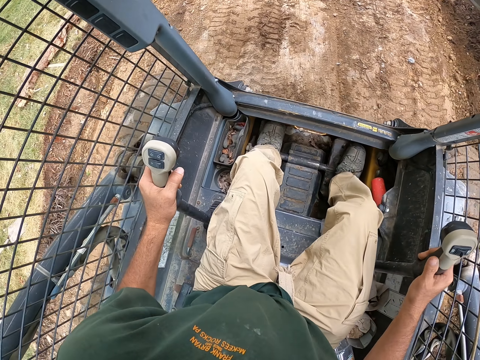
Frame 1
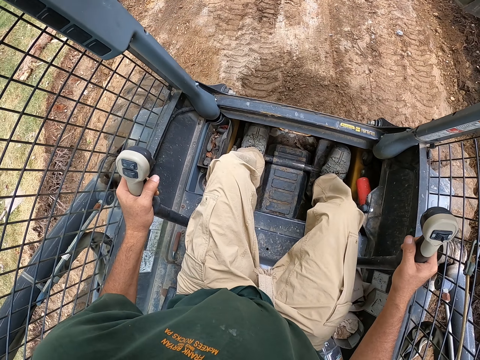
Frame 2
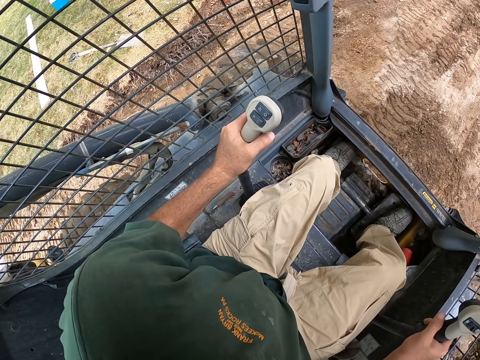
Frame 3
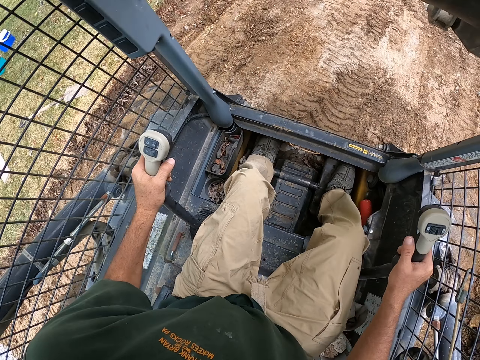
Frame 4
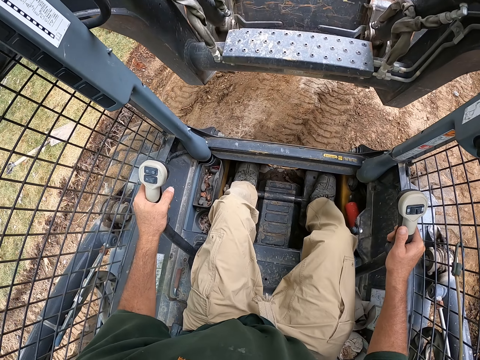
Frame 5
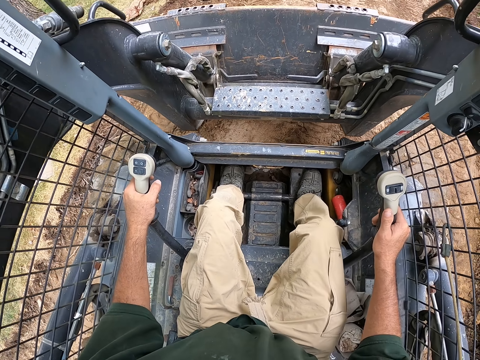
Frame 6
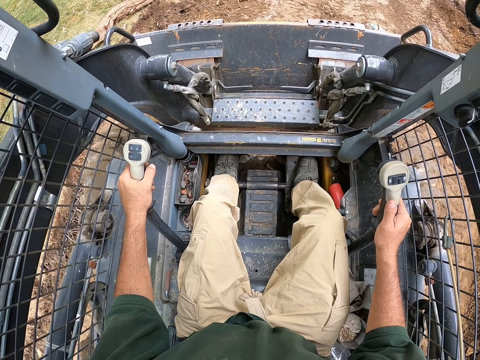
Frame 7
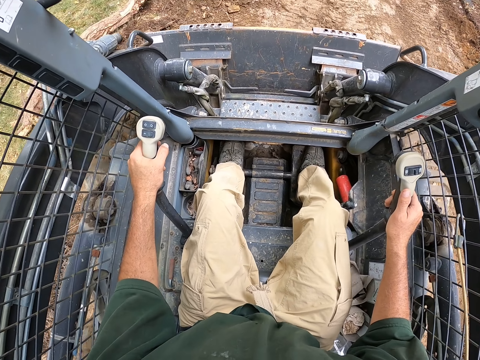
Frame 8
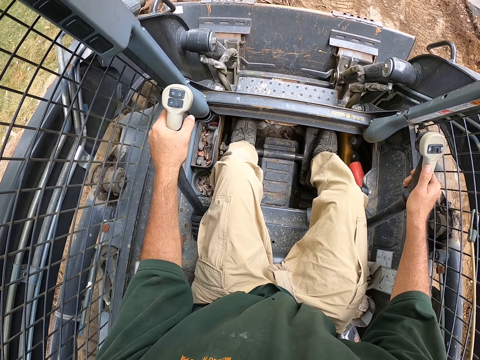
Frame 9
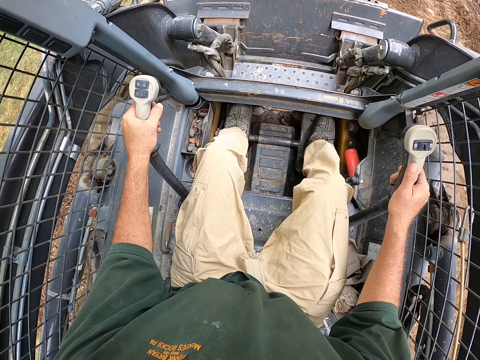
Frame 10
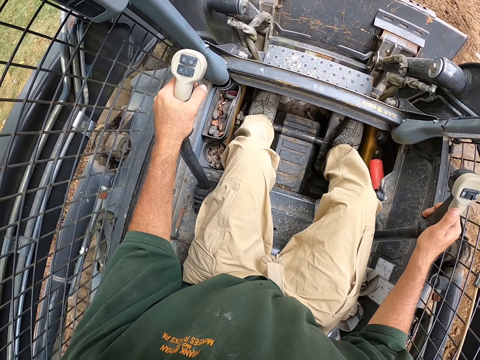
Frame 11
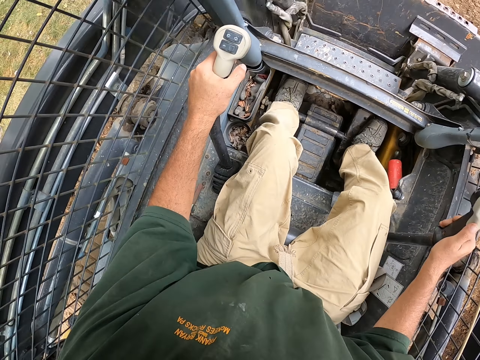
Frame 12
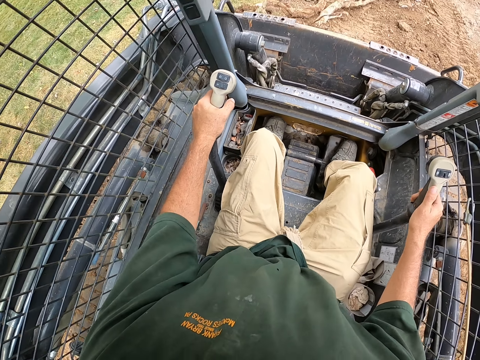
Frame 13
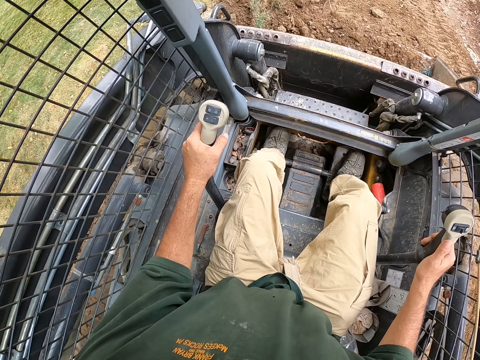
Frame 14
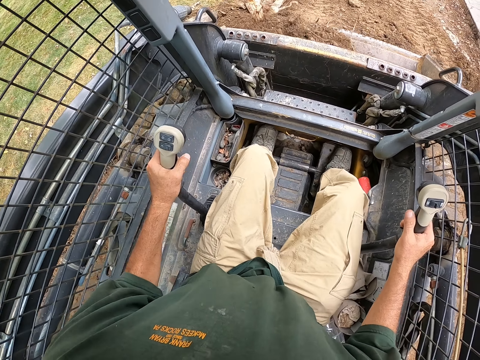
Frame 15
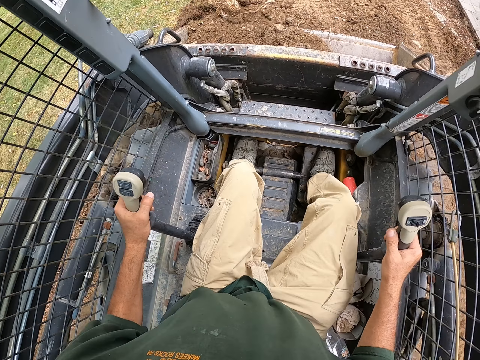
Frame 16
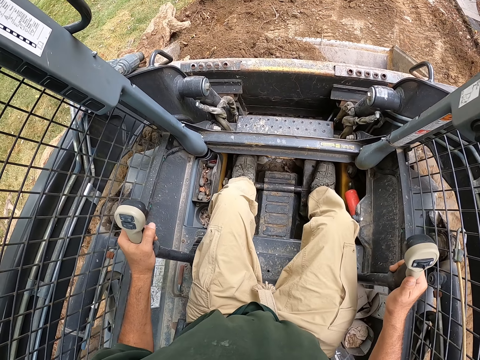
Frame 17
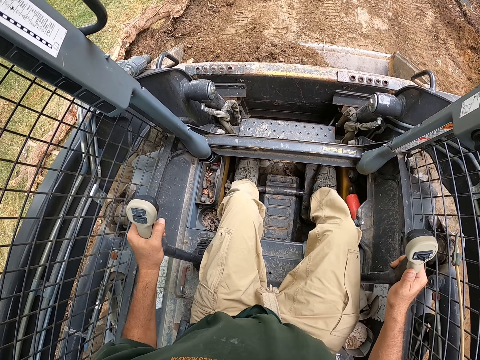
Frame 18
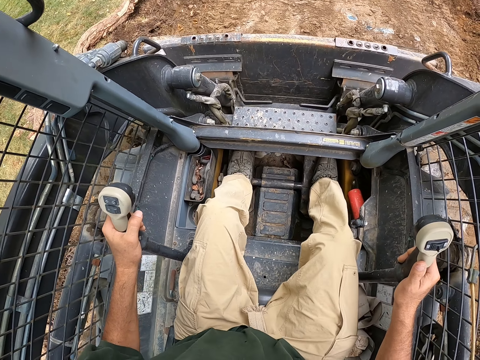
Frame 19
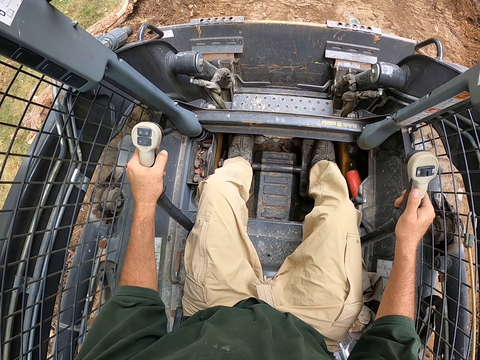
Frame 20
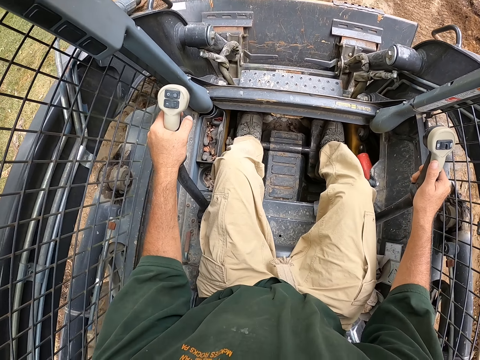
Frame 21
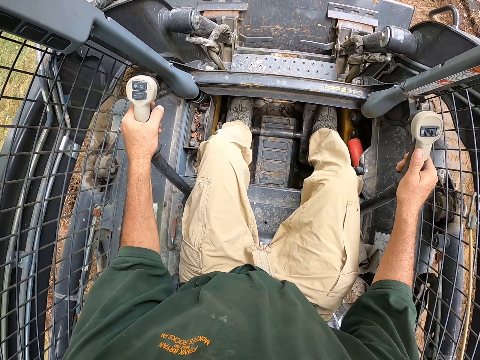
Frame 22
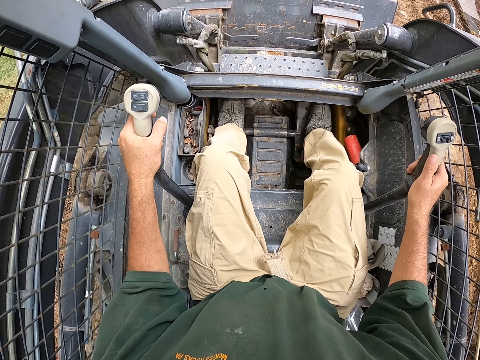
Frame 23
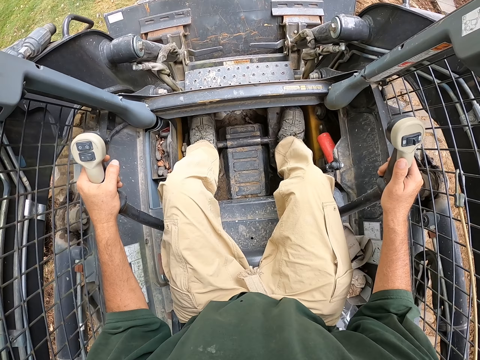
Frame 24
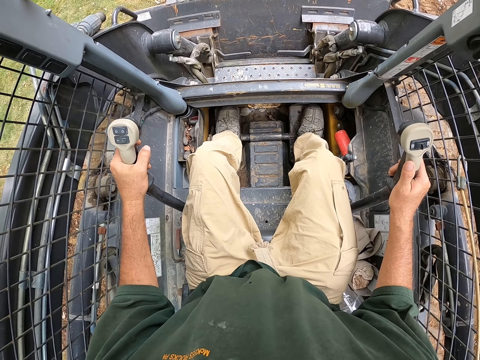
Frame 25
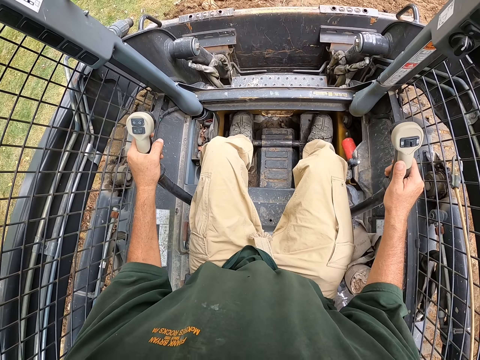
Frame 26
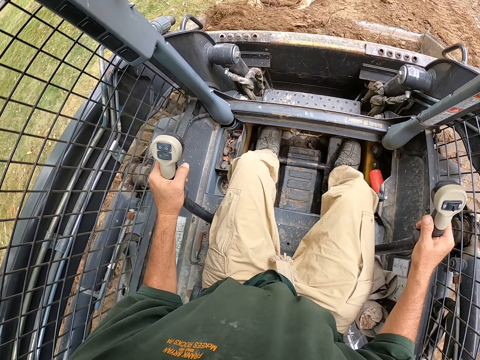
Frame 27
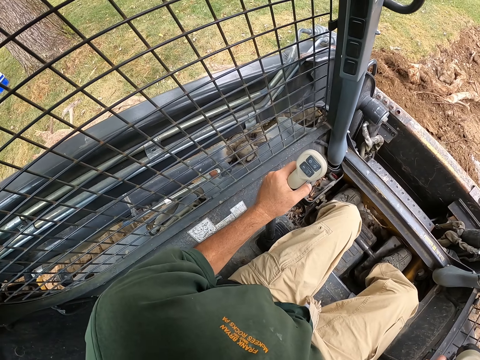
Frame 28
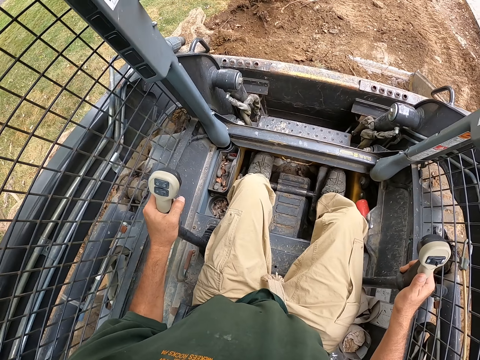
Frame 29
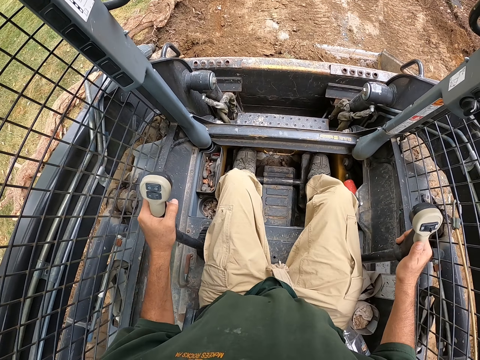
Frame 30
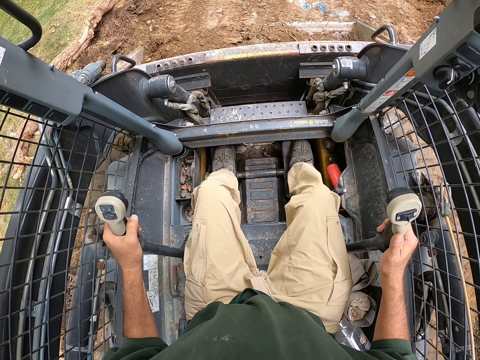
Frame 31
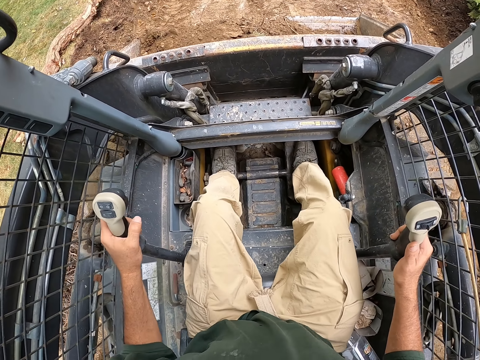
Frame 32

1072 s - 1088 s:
The camera wearer drops the loader. They pick up soil. They reverse the backhoe. They pick up the soil. They reverse the backhoe.

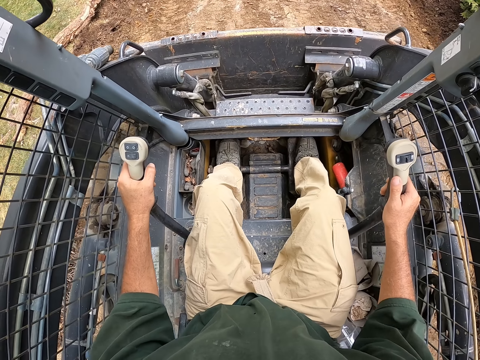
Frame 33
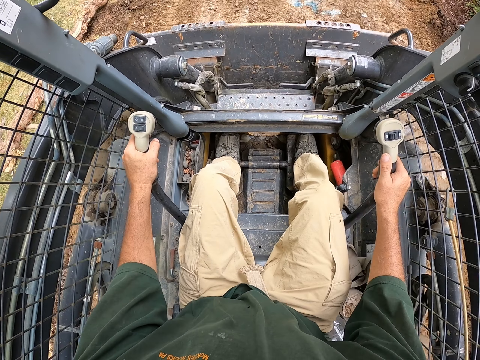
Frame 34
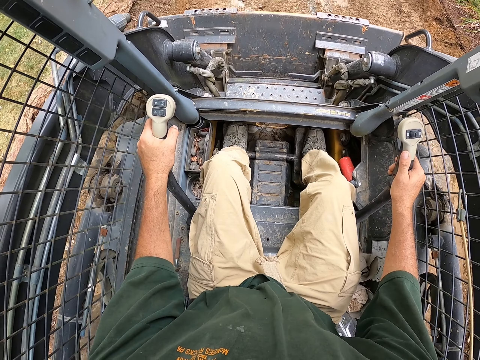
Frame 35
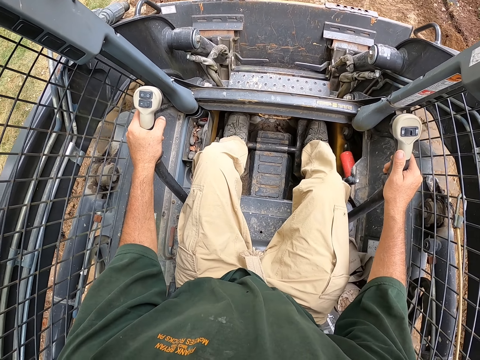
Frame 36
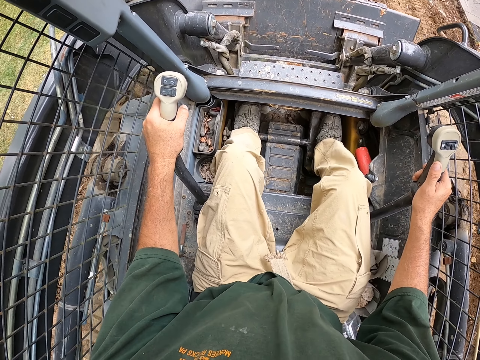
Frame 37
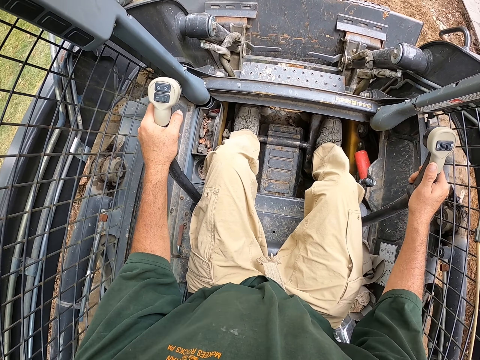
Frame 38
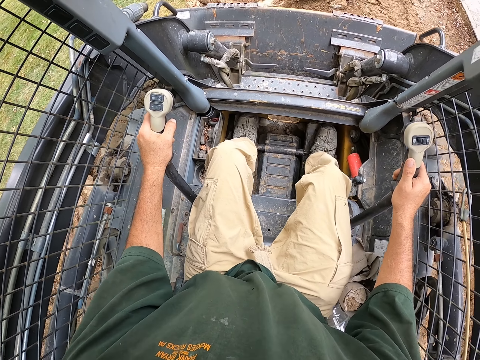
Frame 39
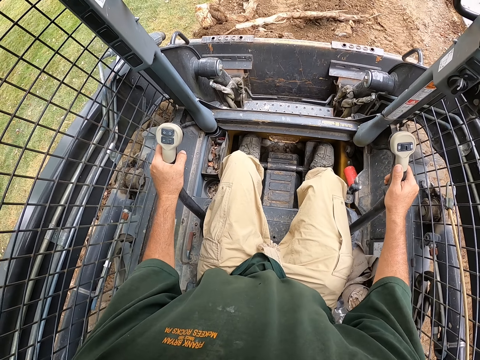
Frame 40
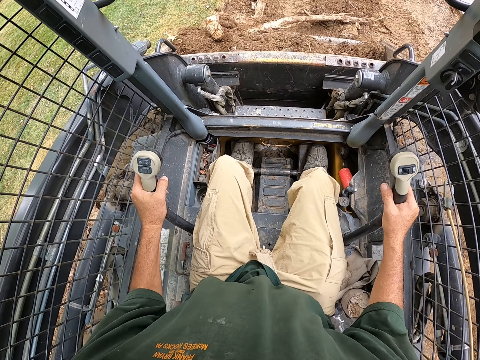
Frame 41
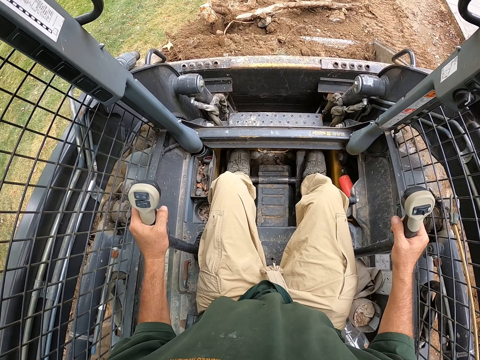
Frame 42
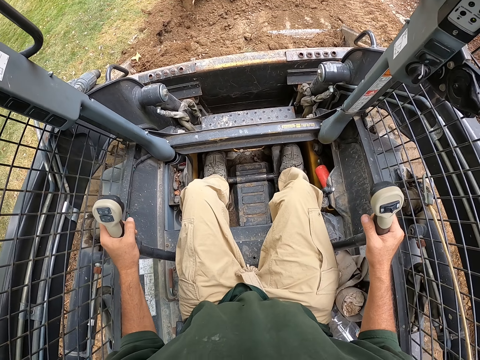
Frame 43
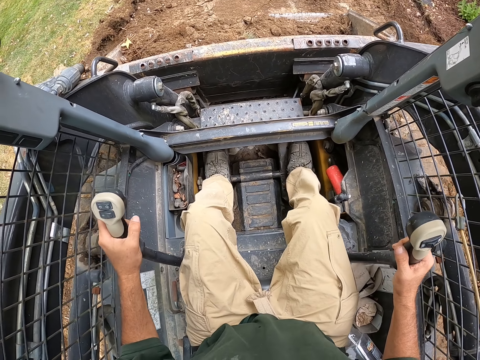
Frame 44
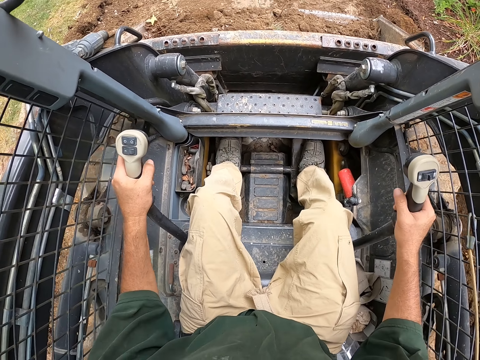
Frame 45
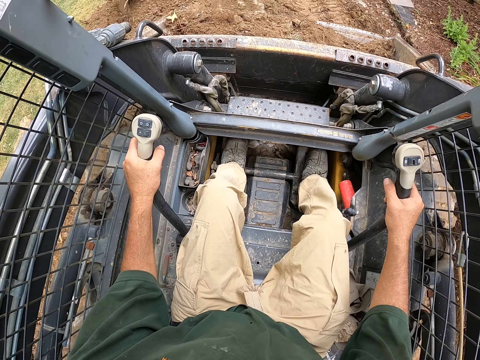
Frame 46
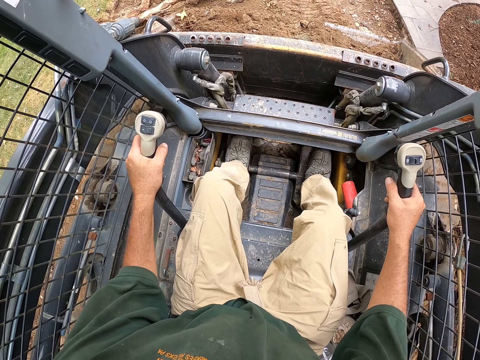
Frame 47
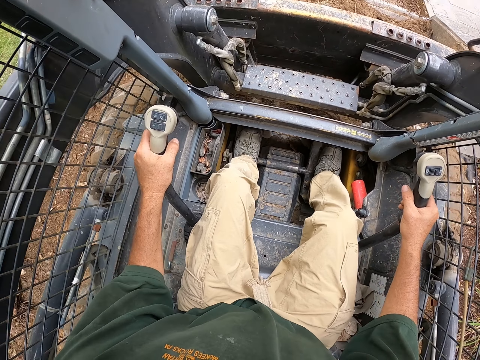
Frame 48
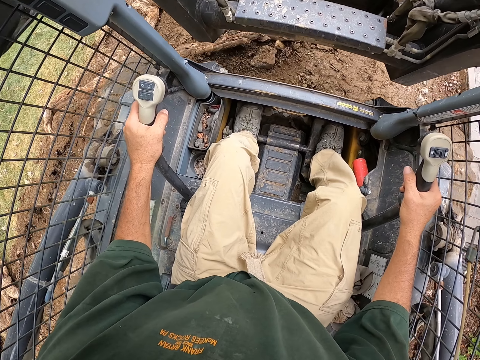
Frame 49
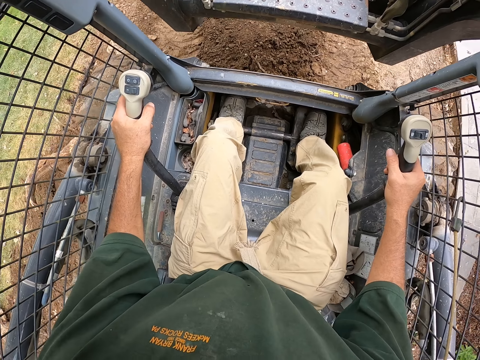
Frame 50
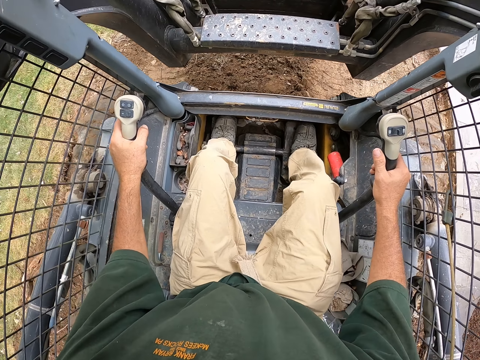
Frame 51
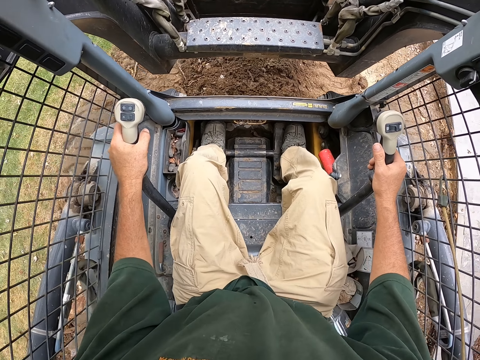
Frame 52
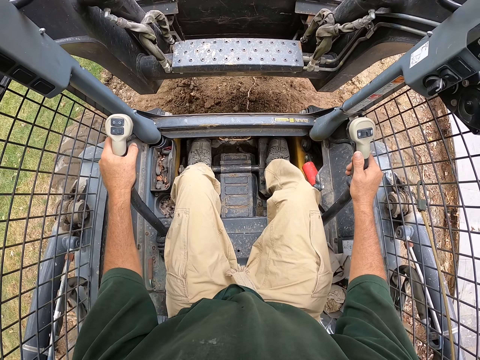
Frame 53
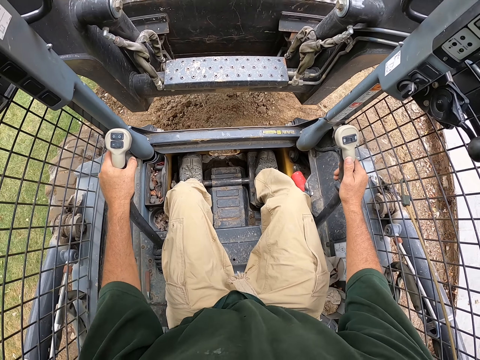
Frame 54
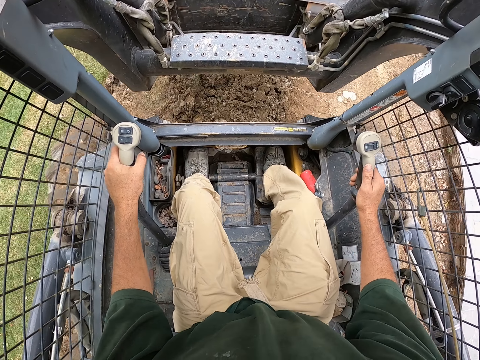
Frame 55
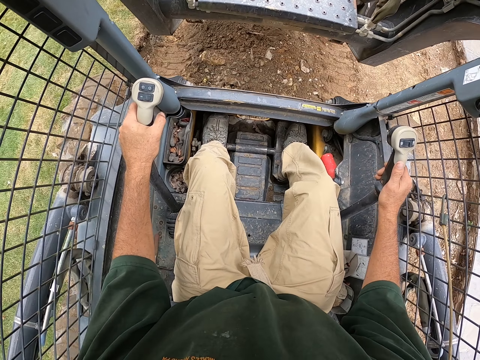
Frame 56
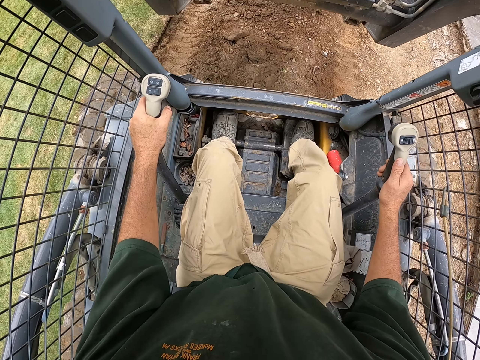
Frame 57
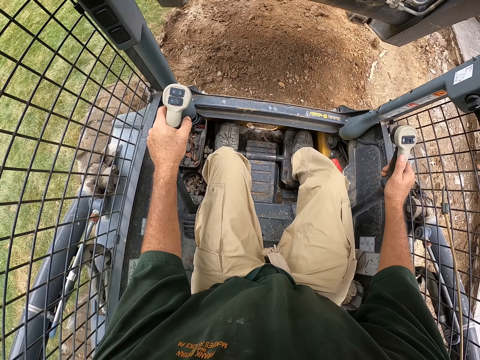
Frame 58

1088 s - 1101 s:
The camera wearer picks up soil. They reverse the backhoe.
